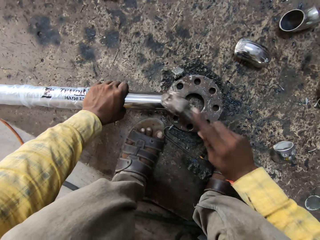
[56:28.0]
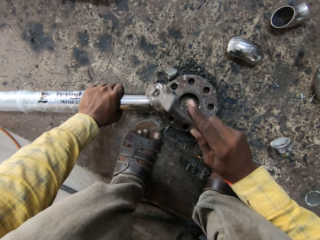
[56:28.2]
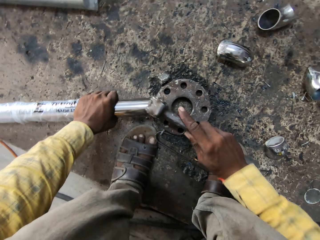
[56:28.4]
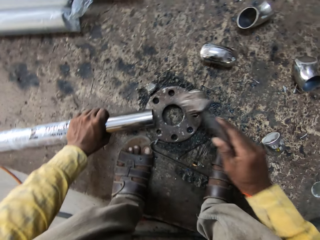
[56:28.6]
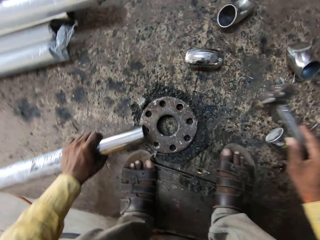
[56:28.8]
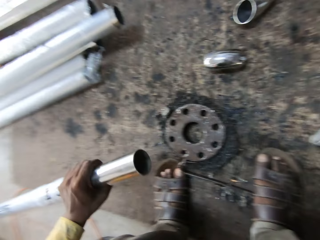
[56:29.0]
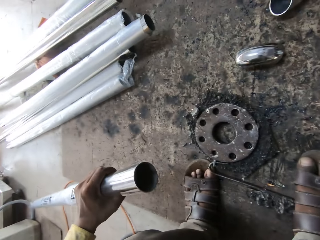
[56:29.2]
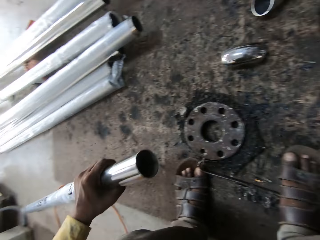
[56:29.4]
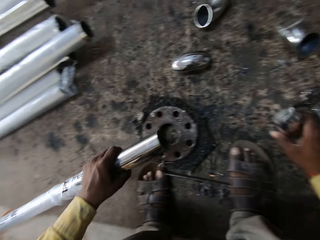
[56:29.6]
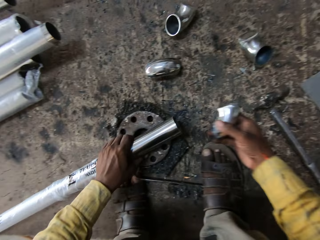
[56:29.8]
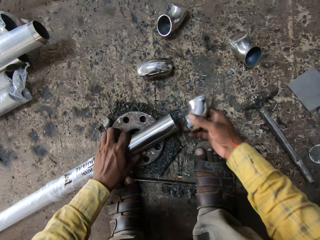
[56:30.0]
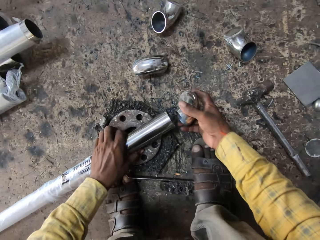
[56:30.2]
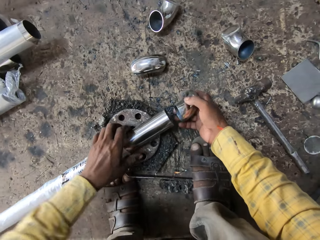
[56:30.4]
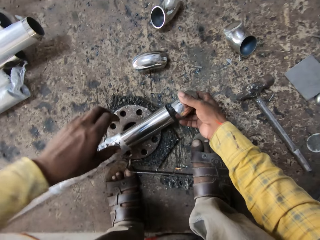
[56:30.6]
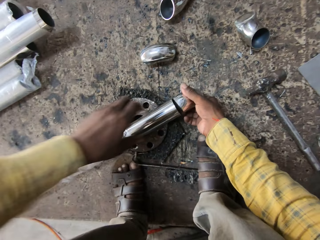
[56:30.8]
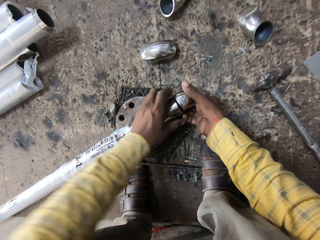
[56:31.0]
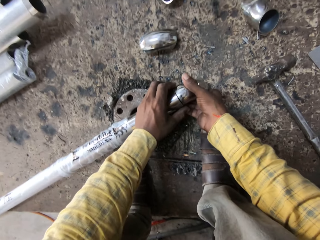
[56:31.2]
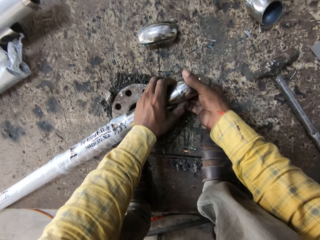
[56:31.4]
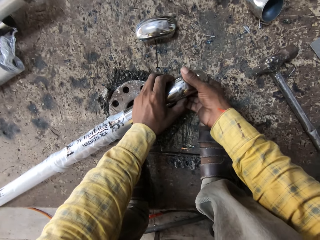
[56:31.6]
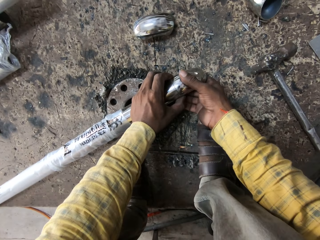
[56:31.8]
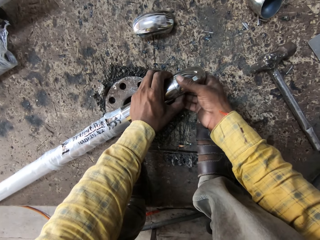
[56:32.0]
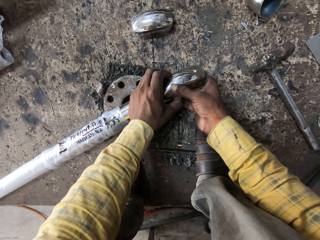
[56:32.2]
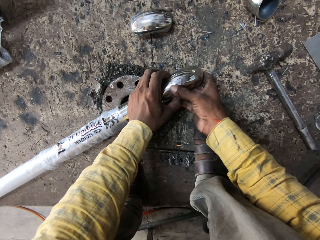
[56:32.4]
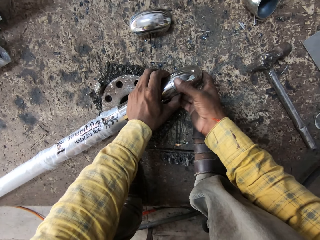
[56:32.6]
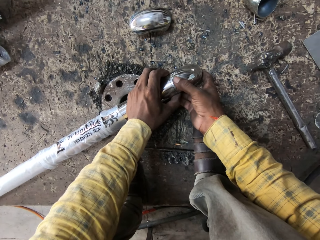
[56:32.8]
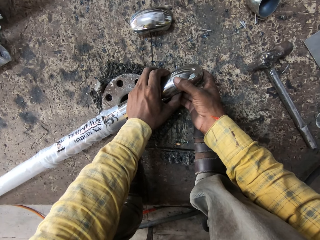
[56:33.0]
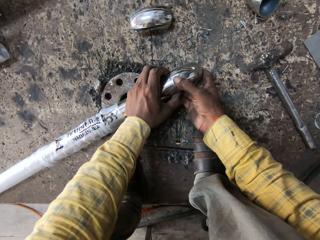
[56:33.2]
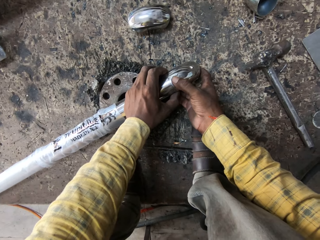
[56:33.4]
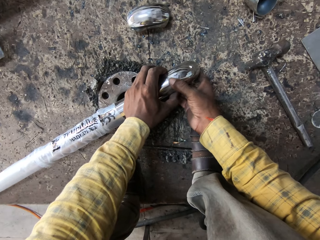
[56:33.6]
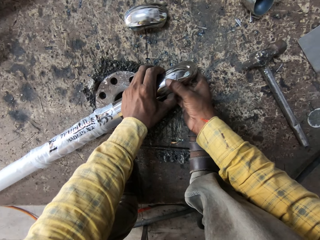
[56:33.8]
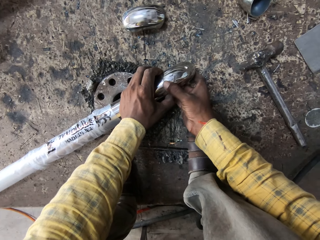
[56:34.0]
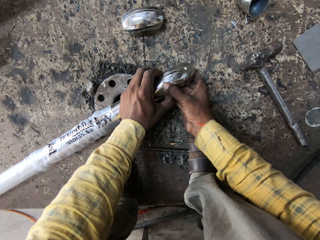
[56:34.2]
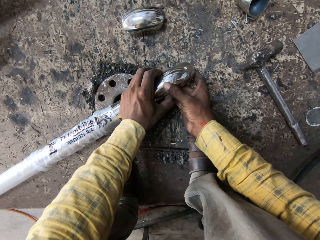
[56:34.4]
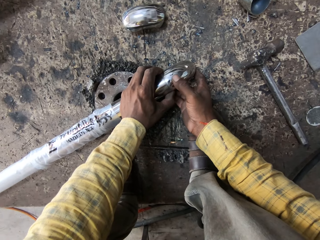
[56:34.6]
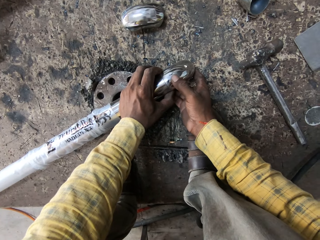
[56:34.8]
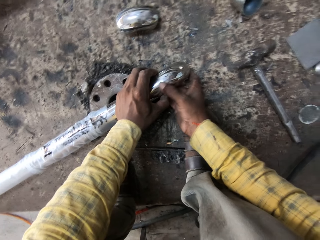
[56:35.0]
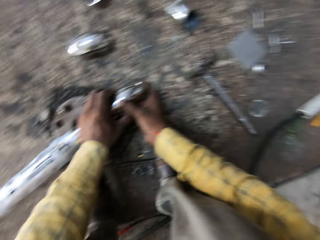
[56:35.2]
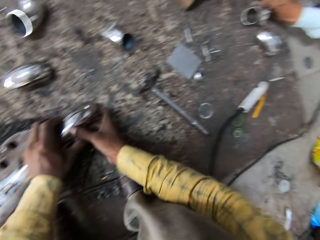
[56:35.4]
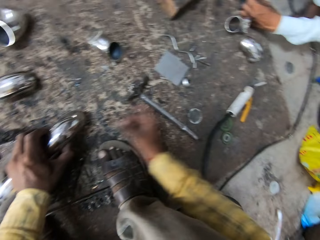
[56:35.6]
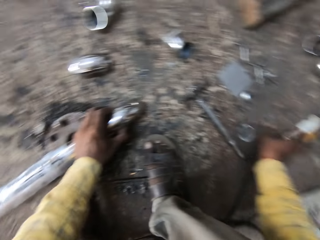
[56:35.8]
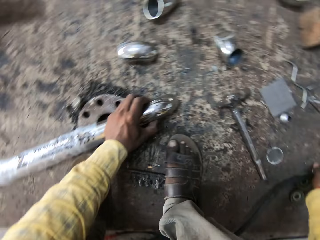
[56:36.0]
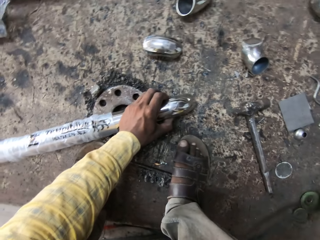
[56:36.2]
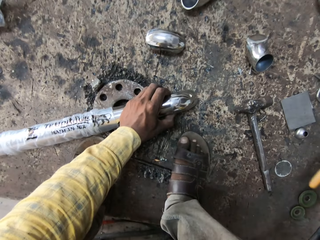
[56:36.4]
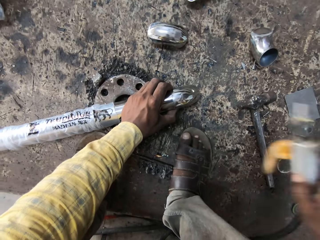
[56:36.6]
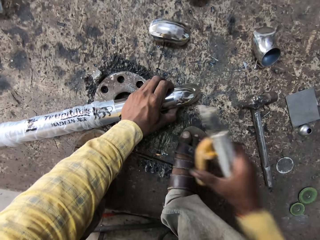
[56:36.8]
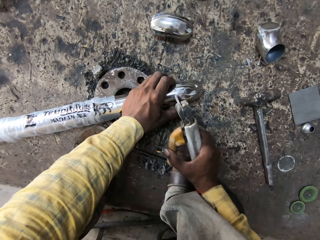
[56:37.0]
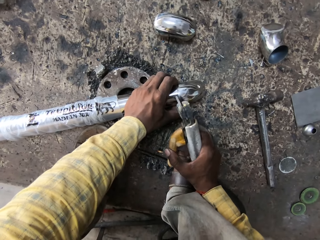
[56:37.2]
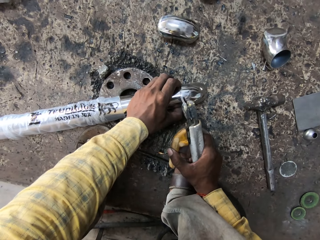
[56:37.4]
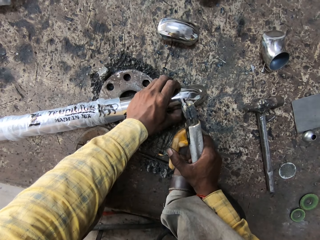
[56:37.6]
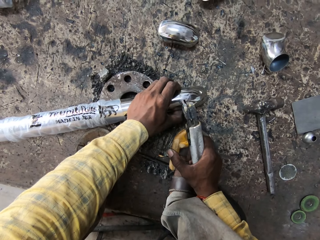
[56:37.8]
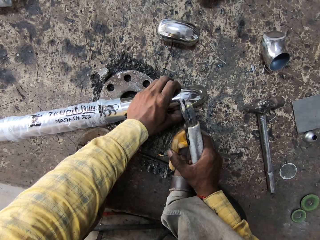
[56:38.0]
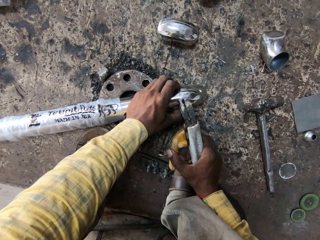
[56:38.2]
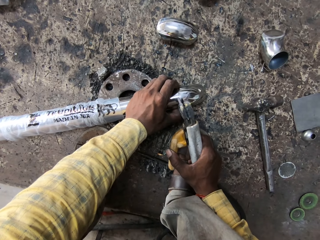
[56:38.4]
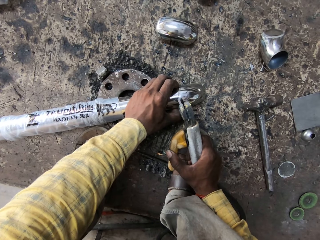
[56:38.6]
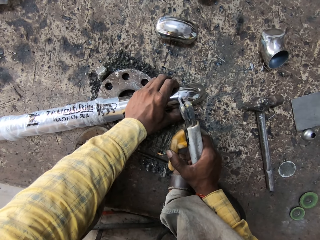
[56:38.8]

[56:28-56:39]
The camera wearer hammers the metal rod. They lift the metal rod and place the hammer on the ground. They place the metal rod on the floor. They fix the metal piece on the metal rod. They look around. They pick up a welding rod from the floor.

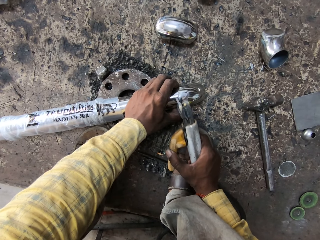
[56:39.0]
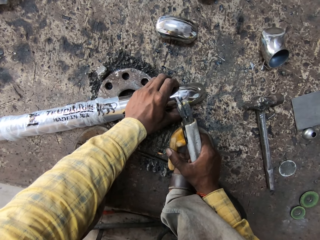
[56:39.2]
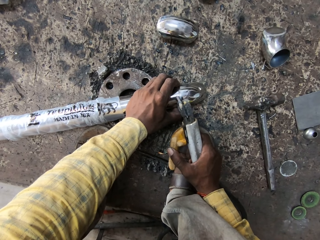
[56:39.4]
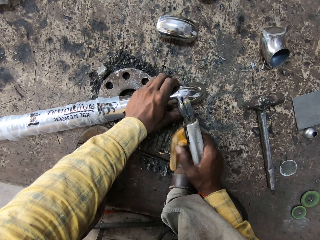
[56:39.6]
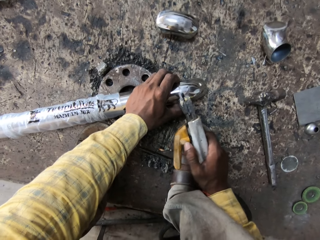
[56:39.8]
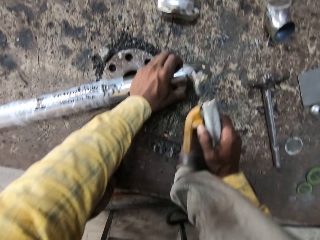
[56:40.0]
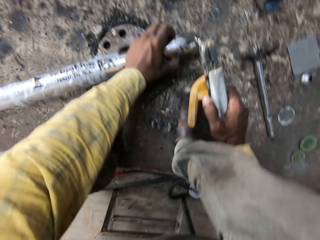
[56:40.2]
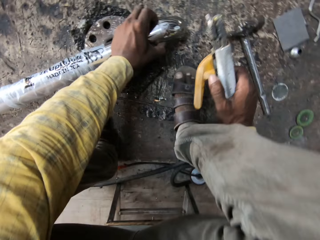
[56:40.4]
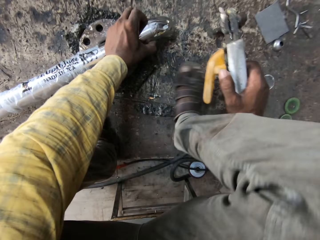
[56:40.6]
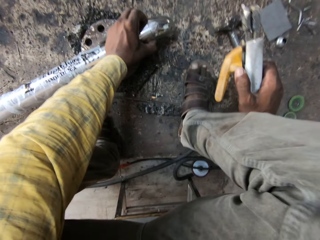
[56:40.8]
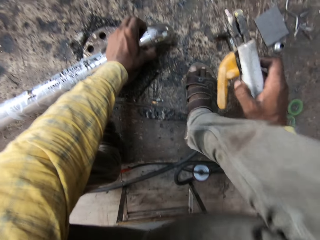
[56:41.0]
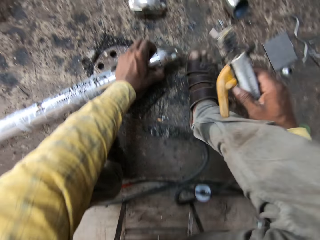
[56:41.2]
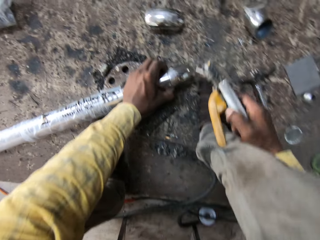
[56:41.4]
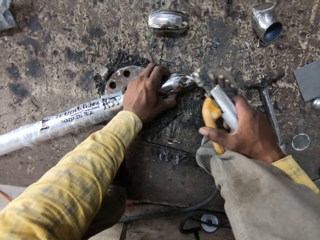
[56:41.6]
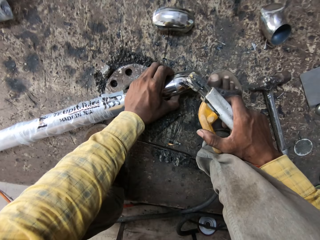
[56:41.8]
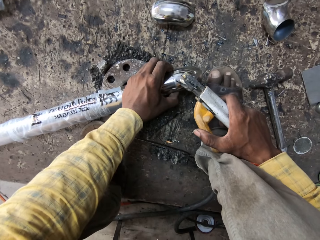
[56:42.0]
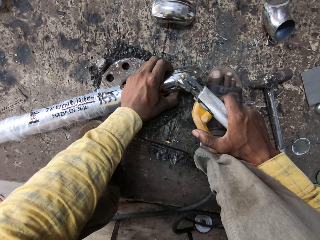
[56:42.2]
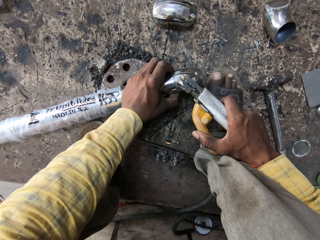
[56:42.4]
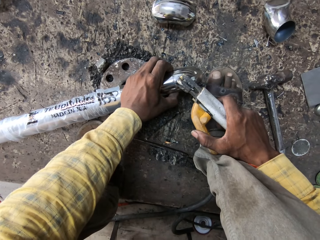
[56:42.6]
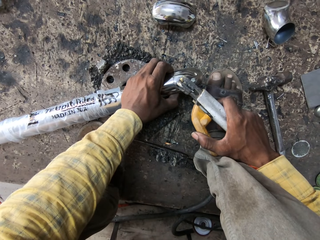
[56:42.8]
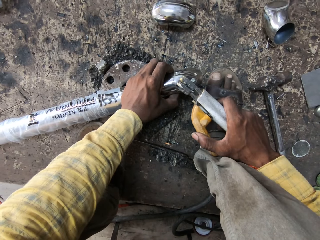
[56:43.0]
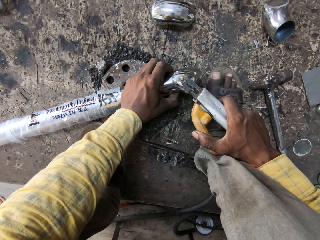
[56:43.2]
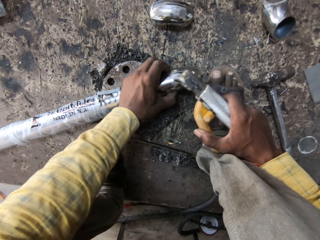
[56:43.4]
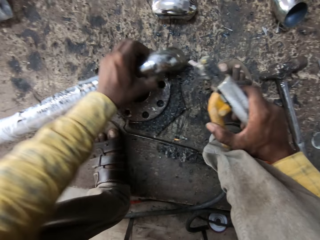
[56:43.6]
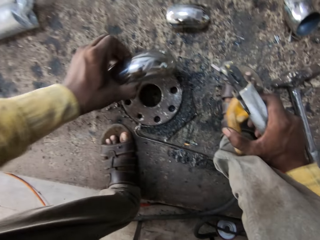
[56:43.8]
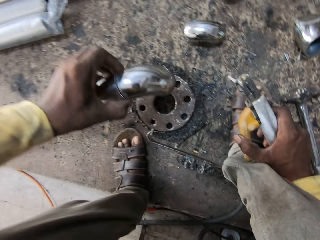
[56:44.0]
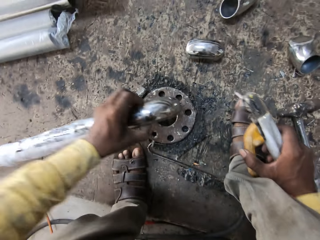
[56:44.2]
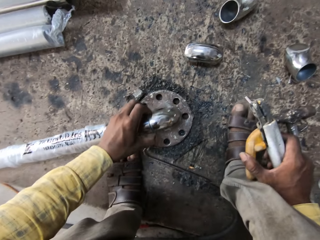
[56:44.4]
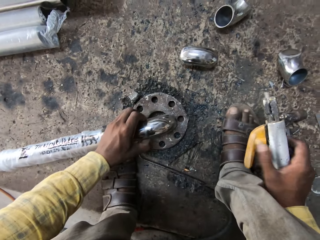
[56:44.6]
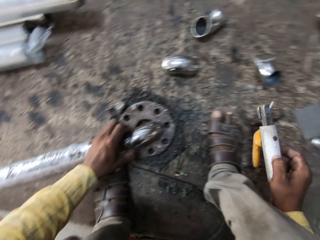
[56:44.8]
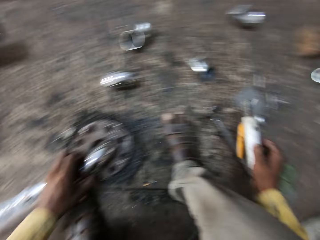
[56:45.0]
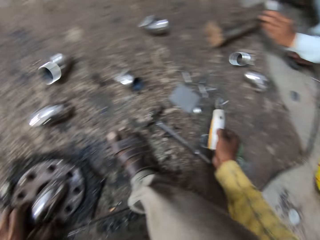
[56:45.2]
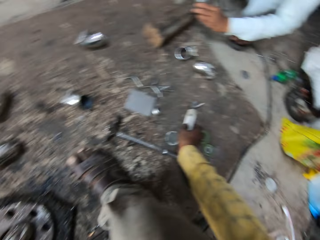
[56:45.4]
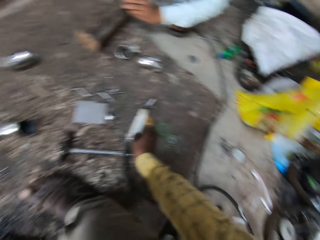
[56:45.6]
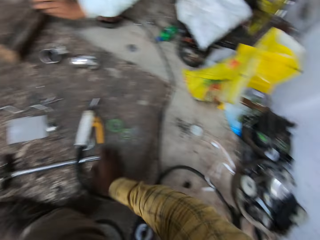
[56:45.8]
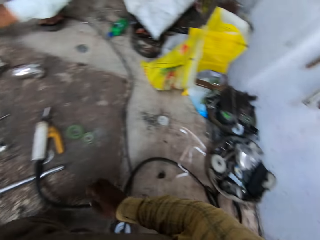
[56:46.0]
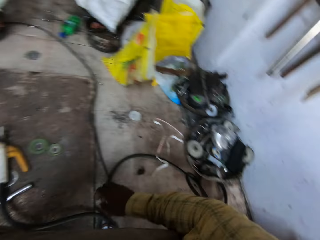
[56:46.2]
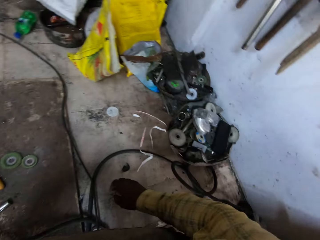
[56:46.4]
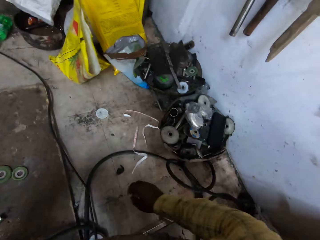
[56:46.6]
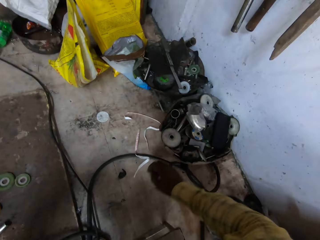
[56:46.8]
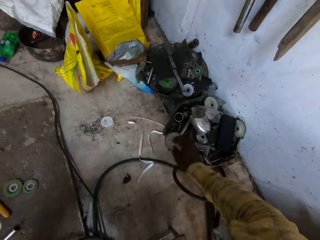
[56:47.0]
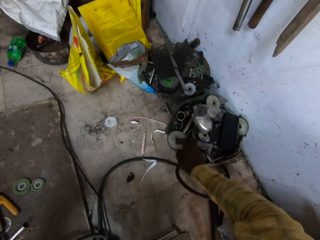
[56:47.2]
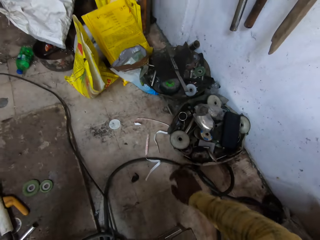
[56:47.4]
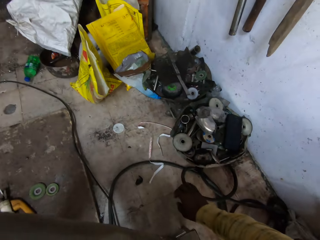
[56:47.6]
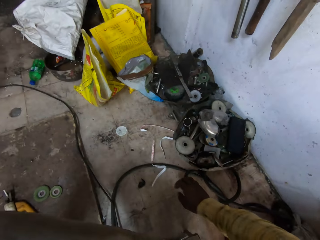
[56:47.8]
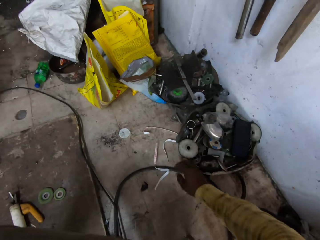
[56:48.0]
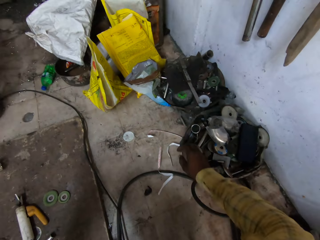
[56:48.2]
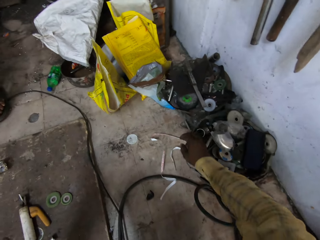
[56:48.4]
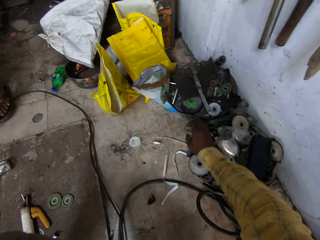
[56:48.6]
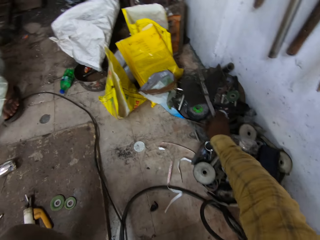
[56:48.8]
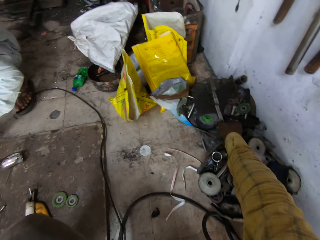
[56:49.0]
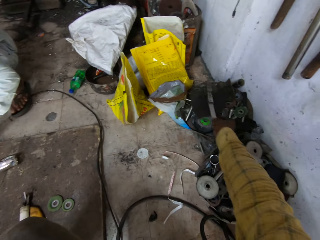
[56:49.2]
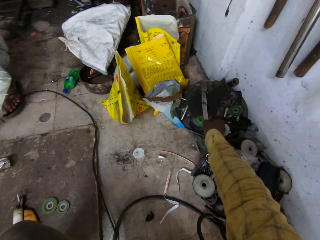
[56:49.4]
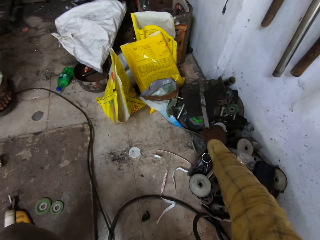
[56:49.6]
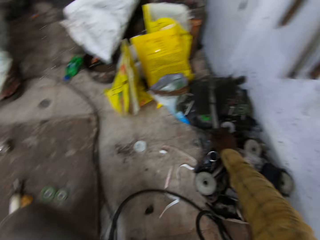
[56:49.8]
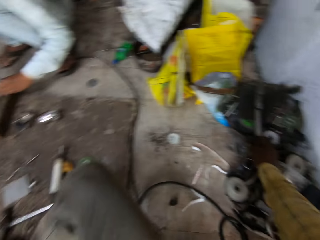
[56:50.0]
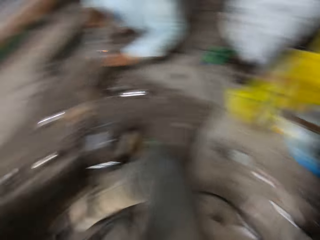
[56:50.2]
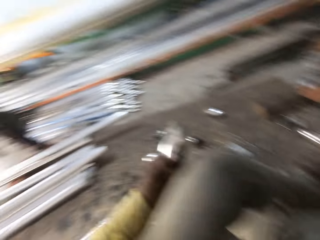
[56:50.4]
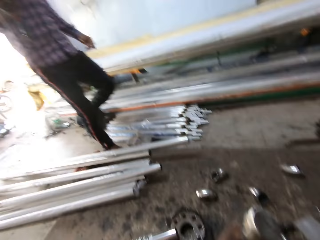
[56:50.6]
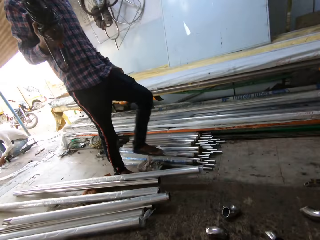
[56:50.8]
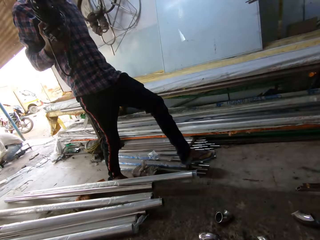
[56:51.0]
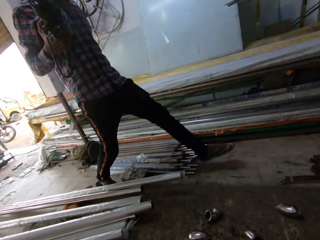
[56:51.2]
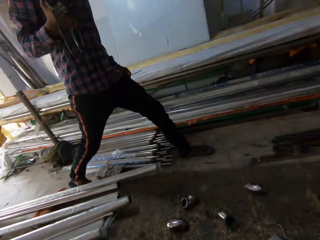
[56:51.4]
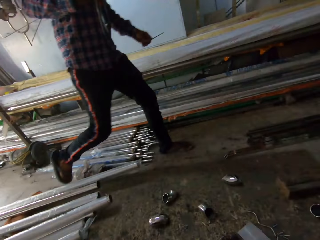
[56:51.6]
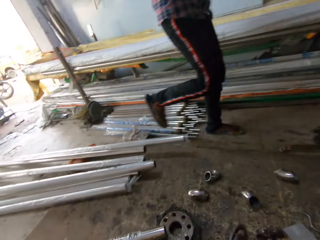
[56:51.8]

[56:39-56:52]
The camera wearer uses a welding torch on a metal. They look around. They place the welding machine on the ground. They touch something on the side.
